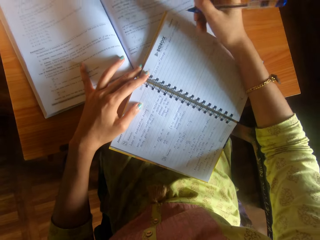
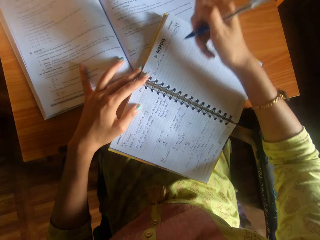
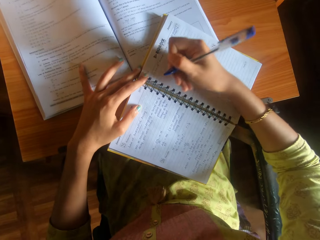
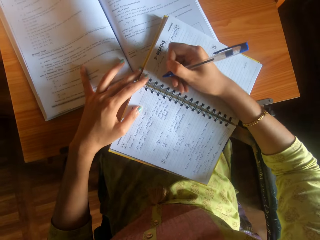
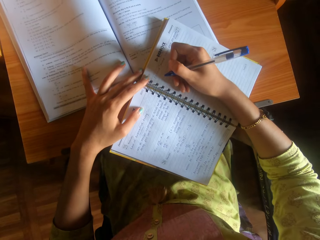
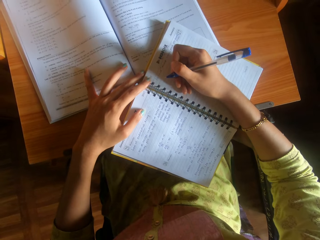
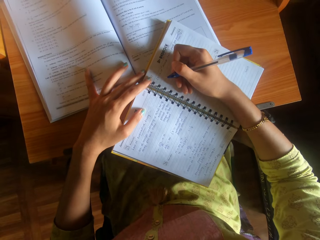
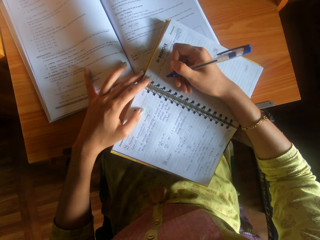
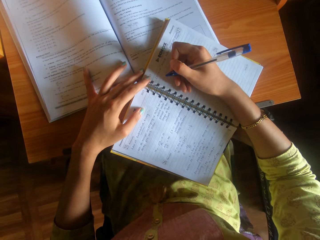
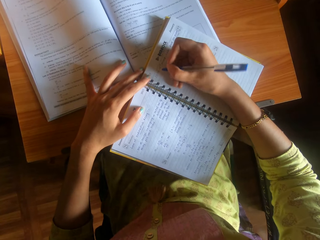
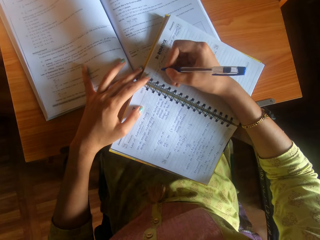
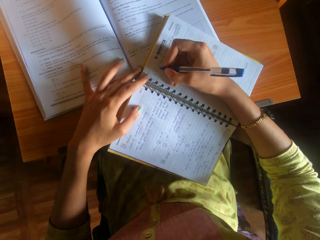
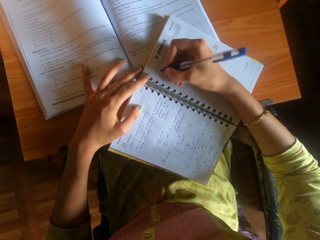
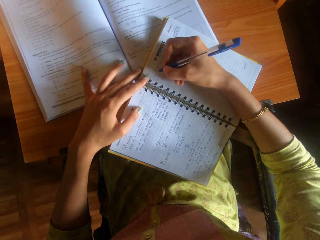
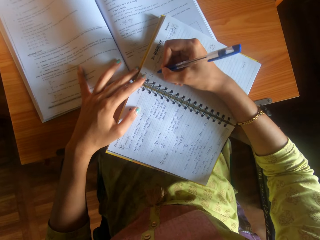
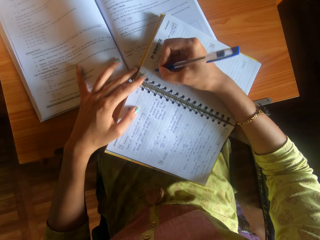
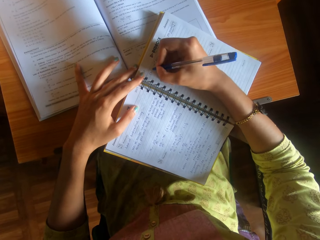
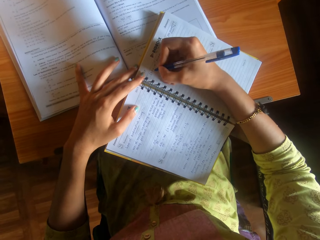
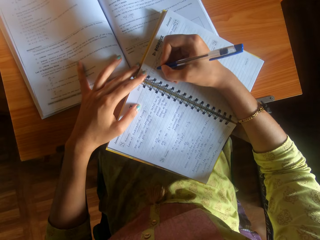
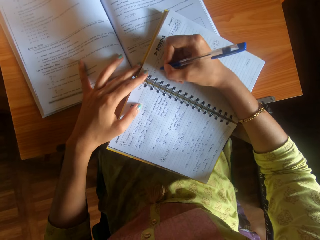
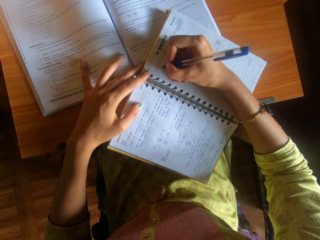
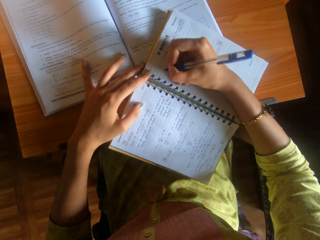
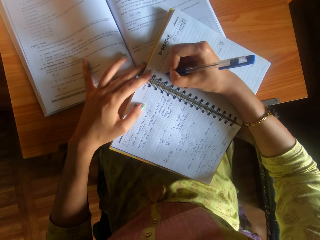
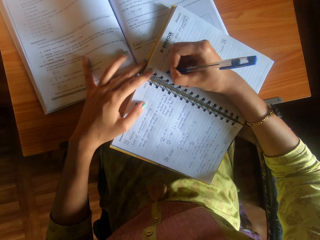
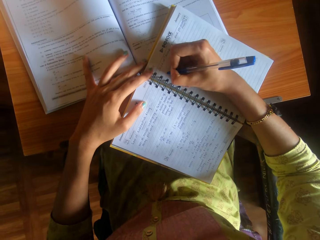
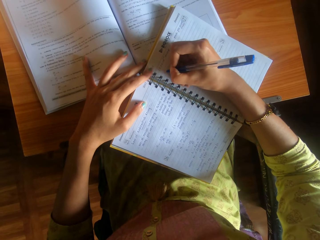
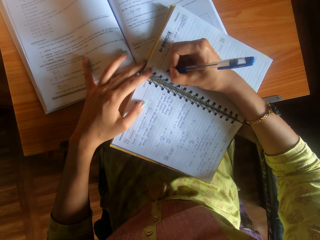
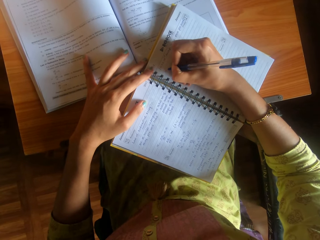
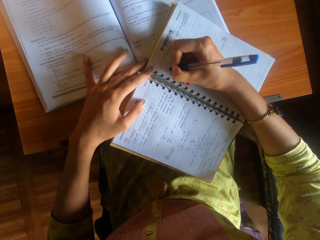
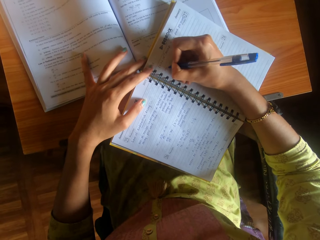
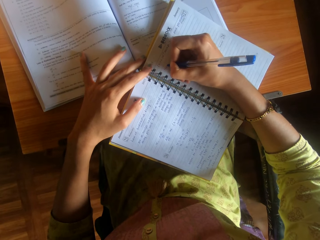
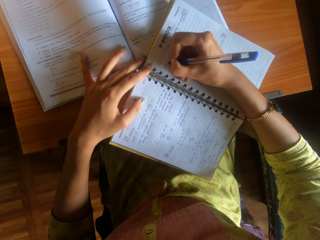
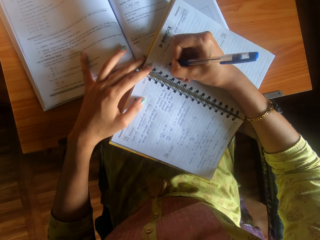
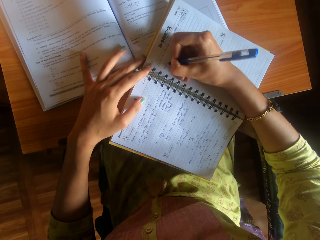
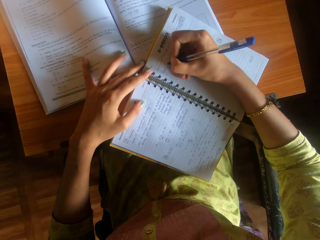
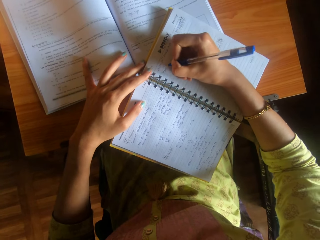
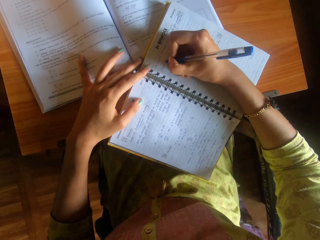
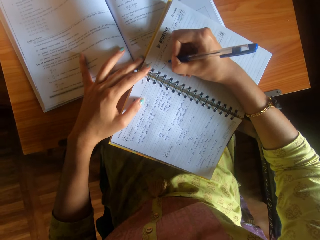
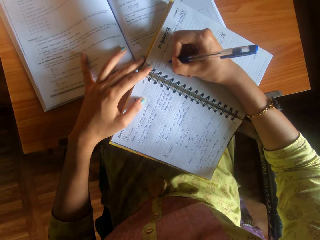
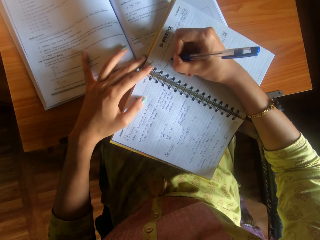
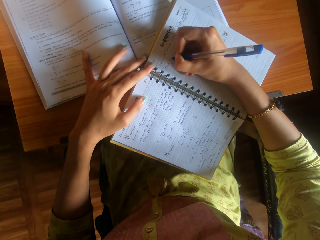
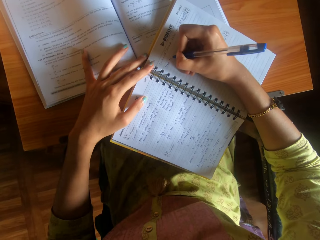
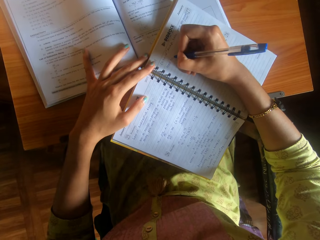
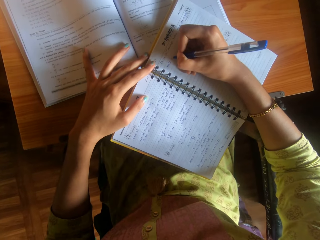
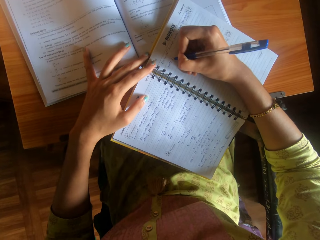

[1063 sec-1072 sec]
The camera wearer holds a pen. She writes on the book on the textbook on the table with the pen in her right hand.

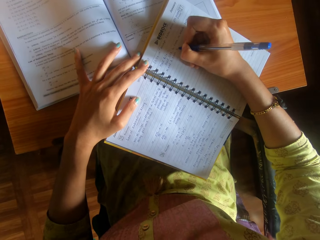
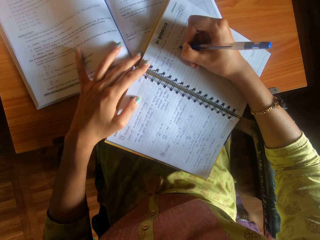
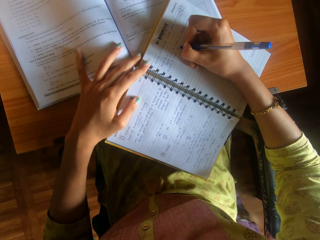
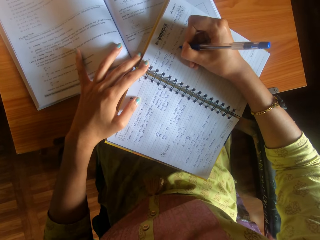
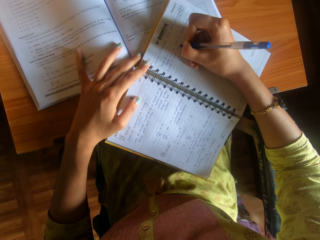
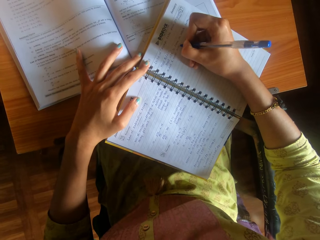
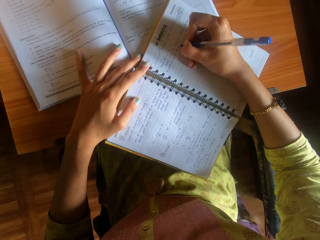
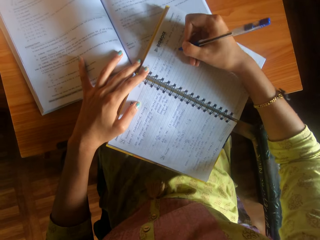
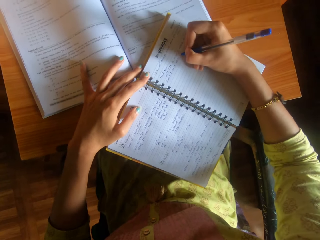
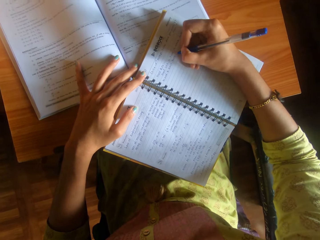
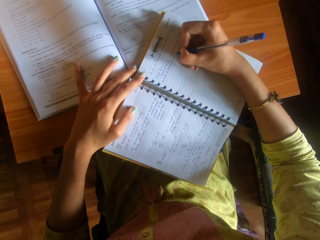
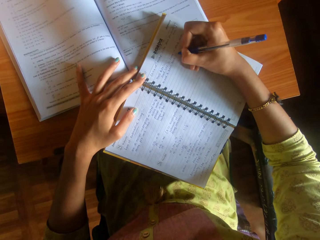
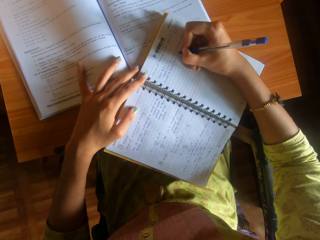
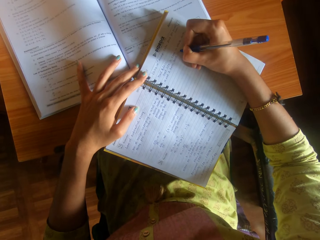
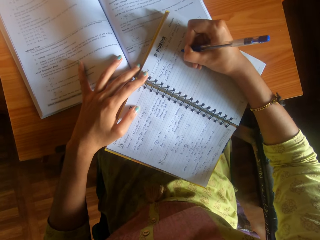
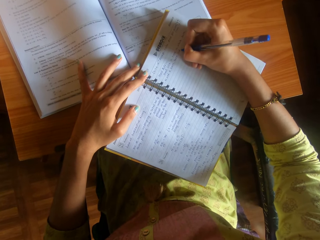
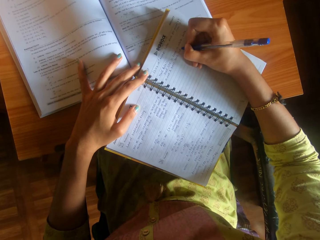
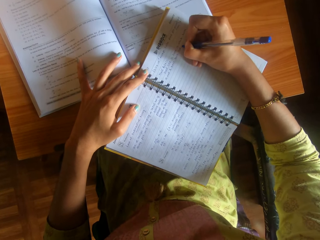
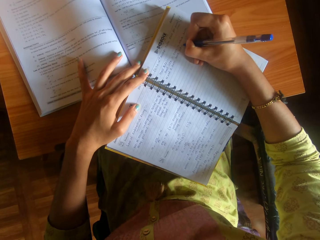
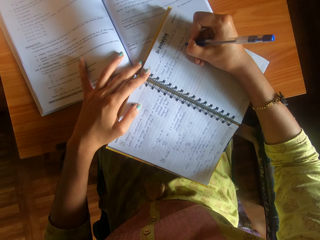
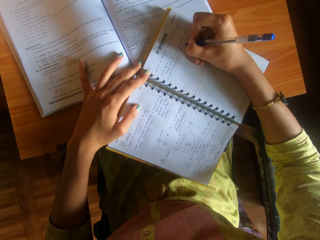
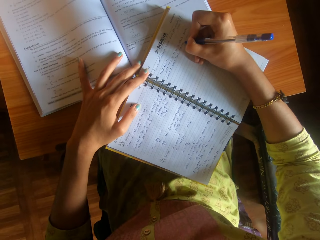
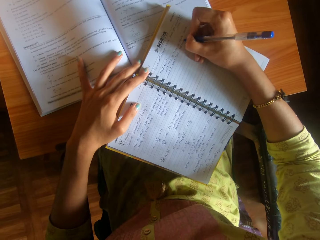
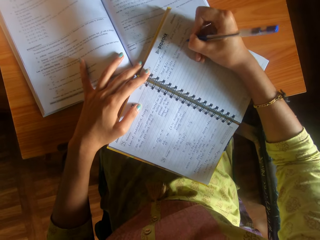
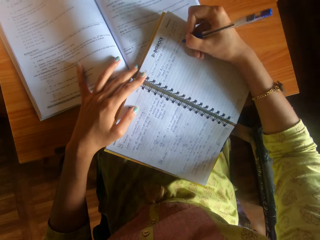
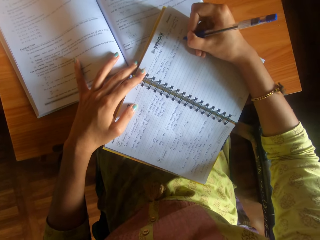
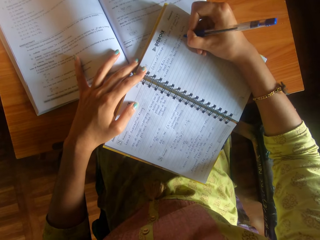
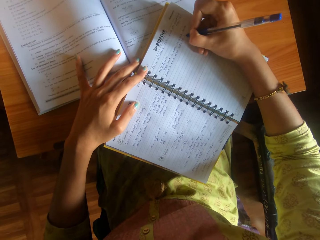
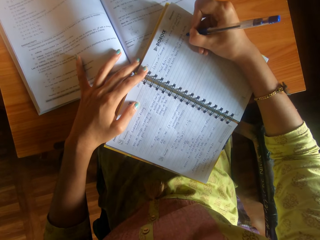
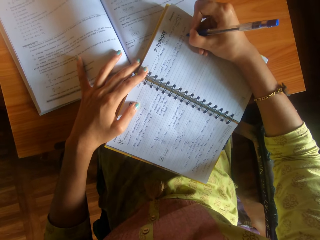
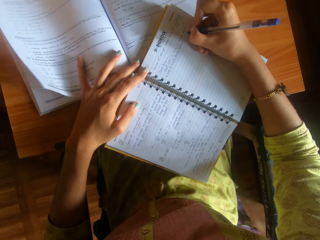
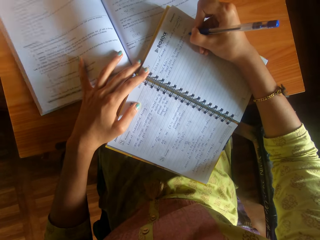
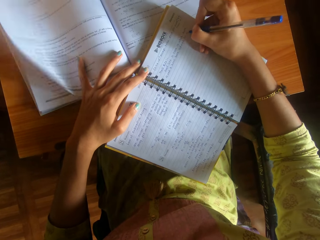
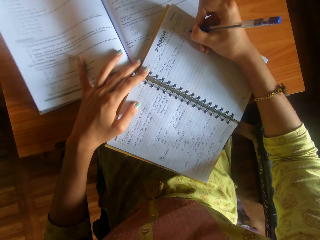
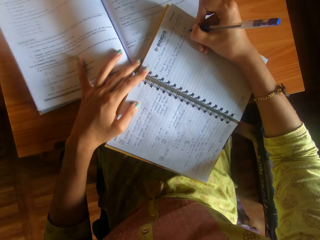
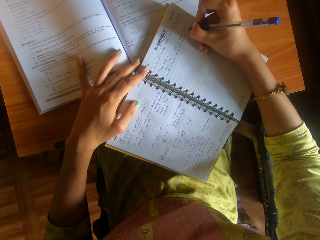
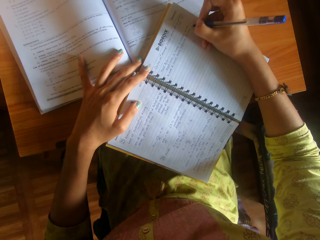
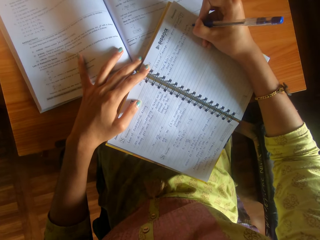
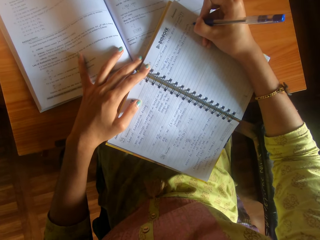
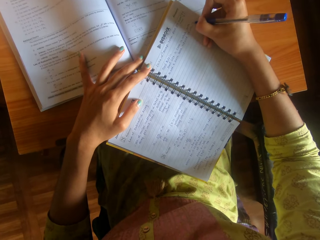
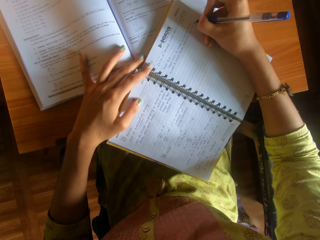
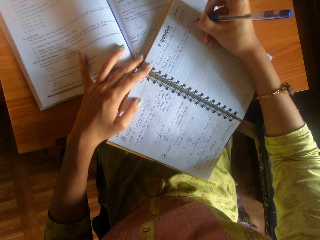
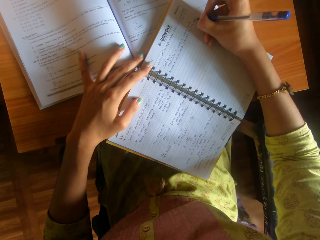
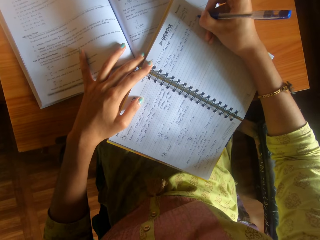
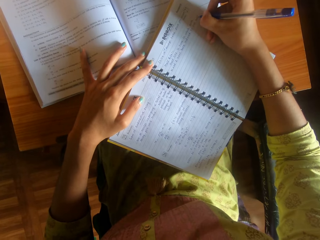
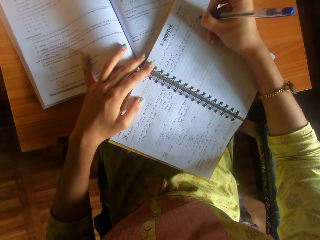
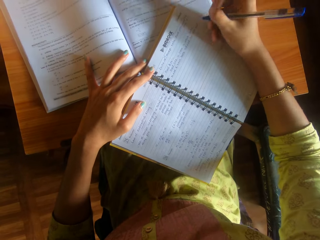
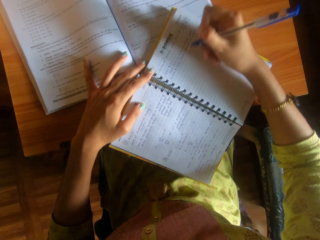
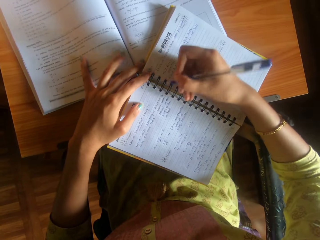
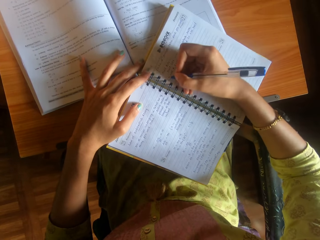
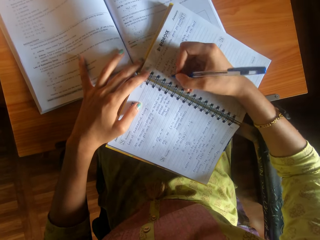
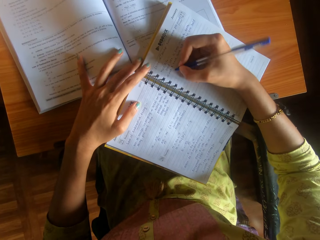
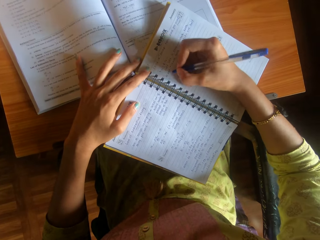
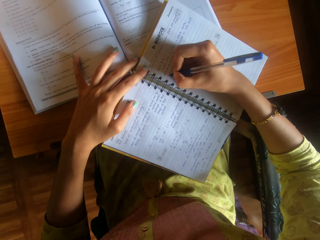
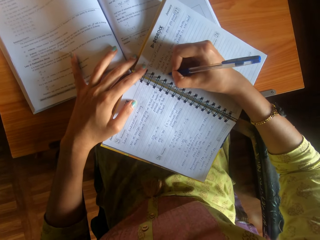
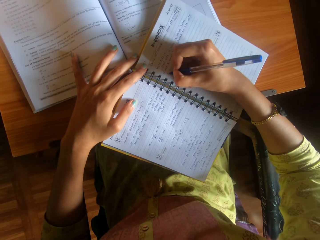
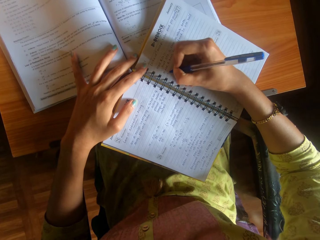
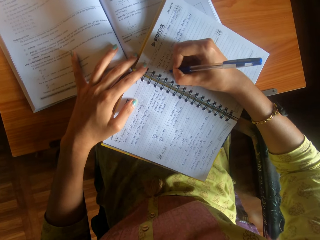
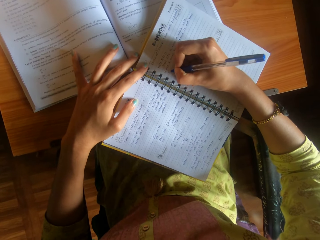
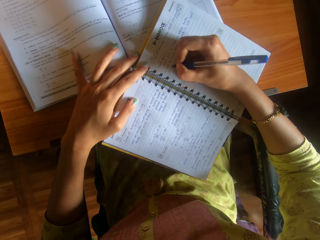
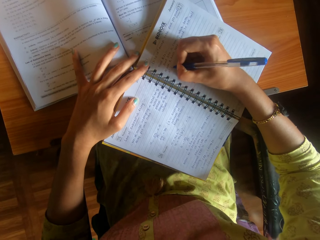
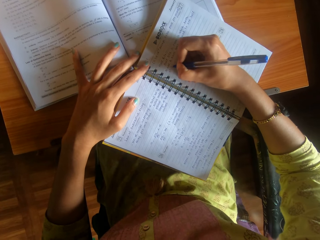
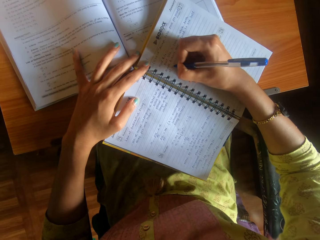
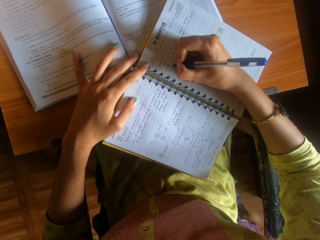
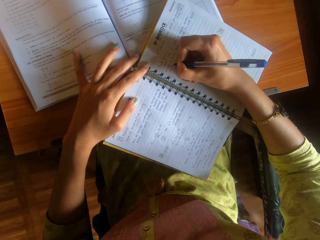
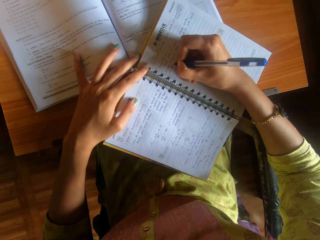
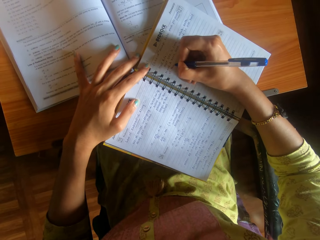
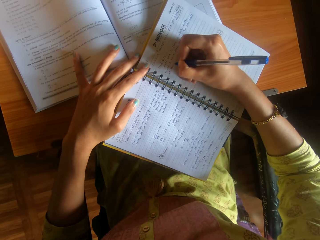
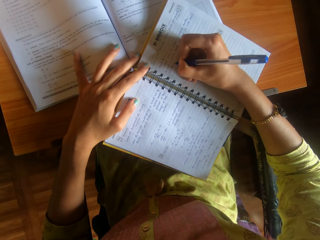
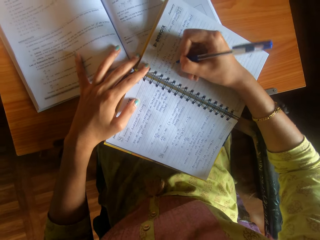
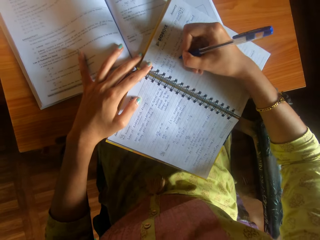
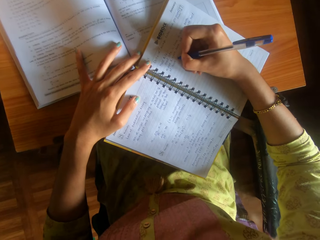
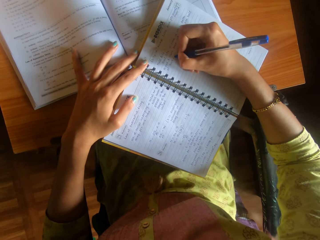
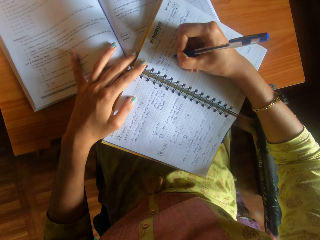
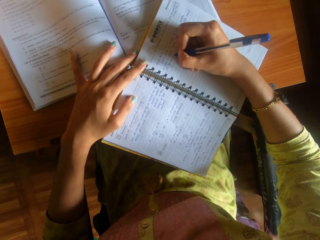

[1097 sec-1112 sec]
The camera wearer holds the pen with the right hand.
